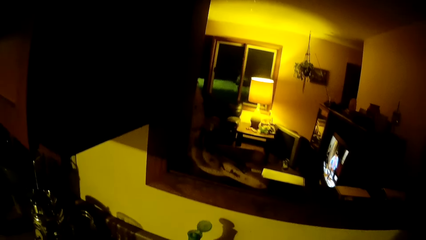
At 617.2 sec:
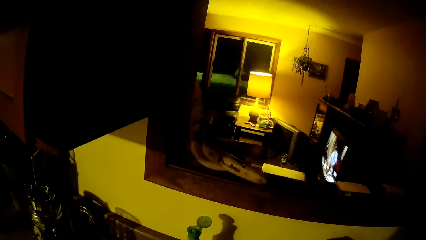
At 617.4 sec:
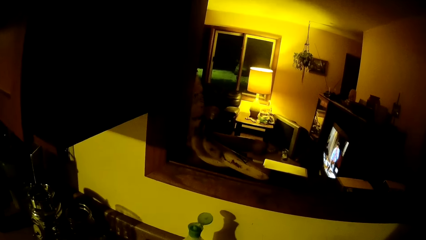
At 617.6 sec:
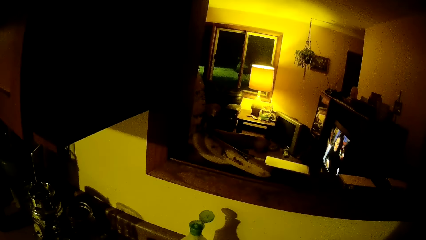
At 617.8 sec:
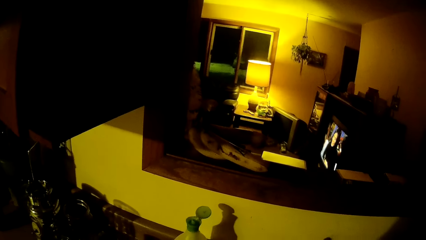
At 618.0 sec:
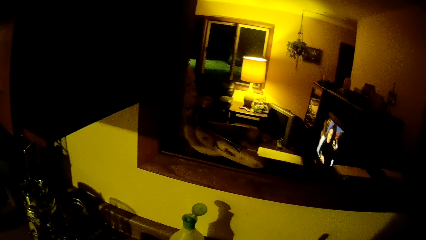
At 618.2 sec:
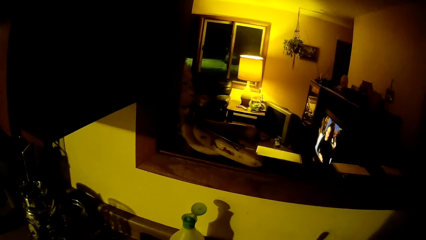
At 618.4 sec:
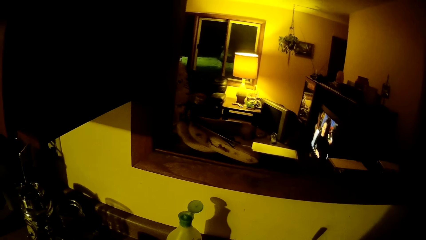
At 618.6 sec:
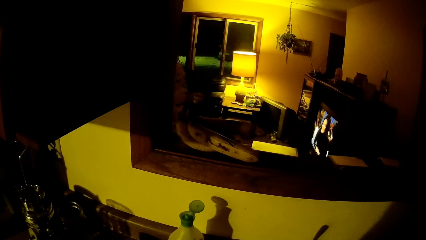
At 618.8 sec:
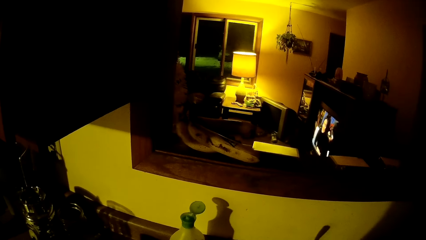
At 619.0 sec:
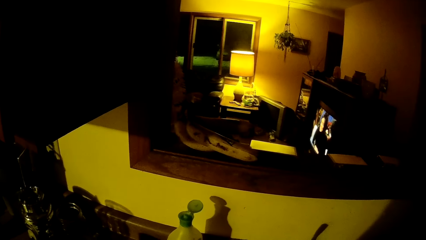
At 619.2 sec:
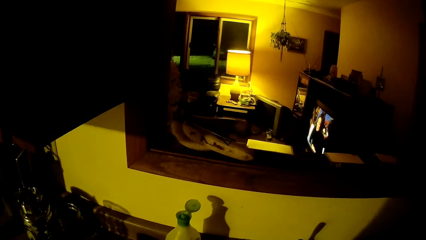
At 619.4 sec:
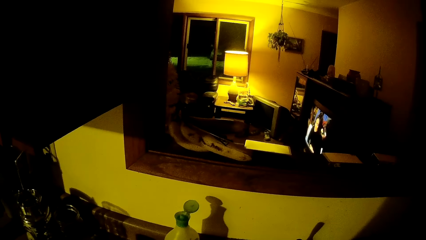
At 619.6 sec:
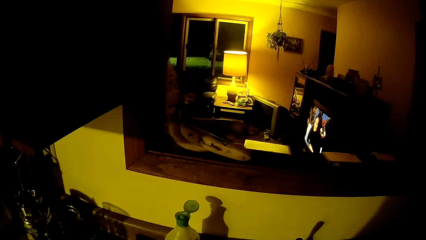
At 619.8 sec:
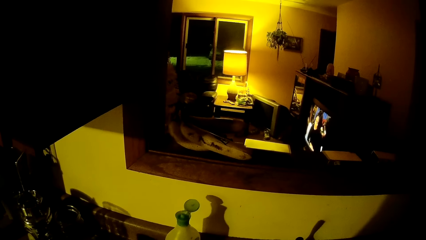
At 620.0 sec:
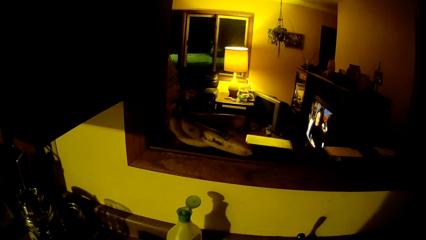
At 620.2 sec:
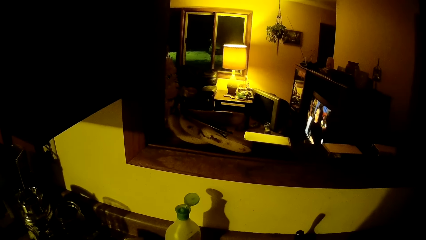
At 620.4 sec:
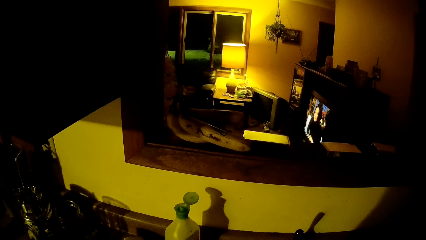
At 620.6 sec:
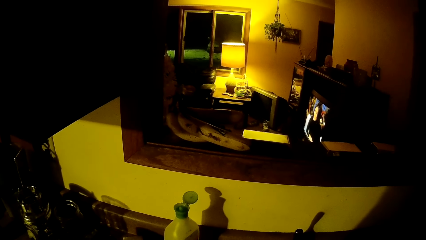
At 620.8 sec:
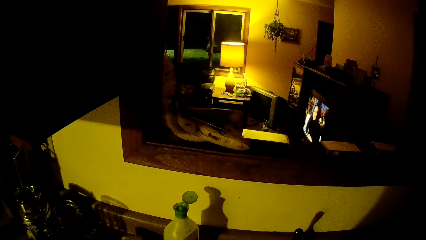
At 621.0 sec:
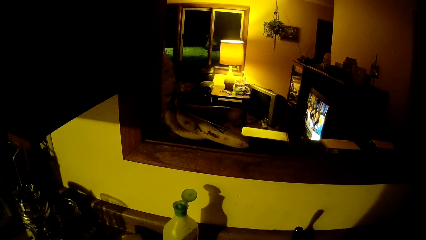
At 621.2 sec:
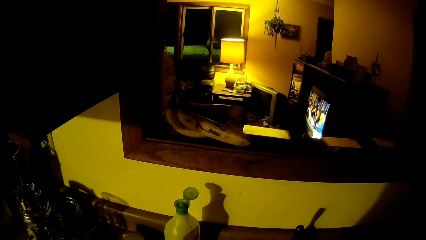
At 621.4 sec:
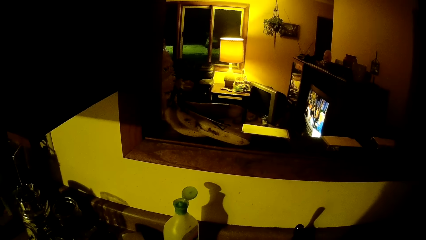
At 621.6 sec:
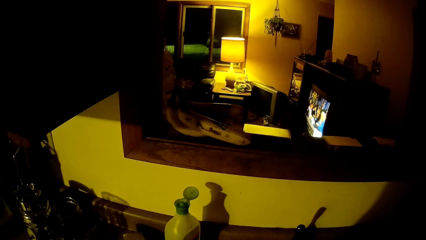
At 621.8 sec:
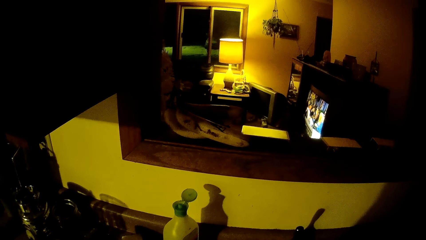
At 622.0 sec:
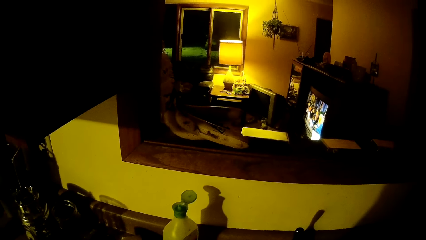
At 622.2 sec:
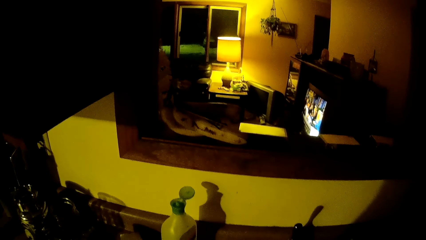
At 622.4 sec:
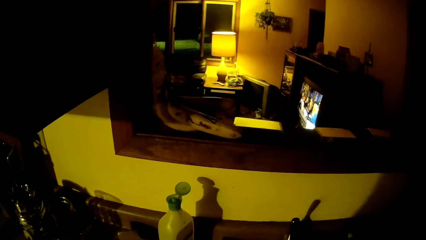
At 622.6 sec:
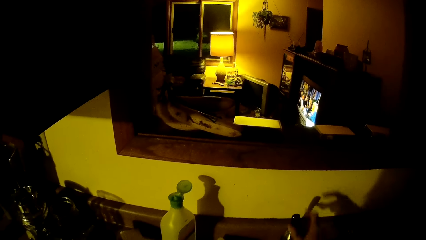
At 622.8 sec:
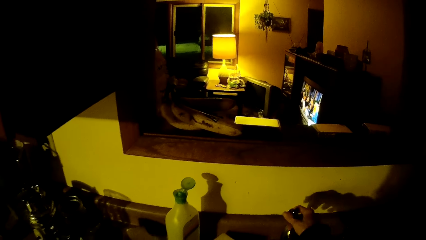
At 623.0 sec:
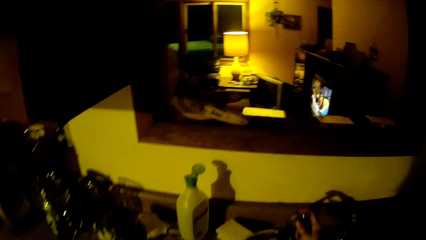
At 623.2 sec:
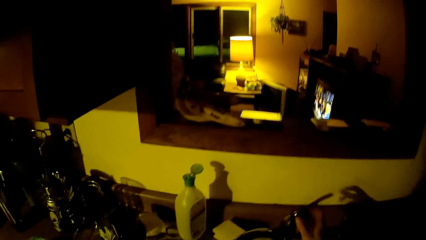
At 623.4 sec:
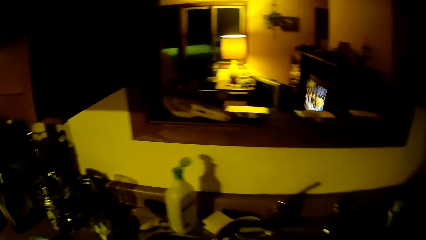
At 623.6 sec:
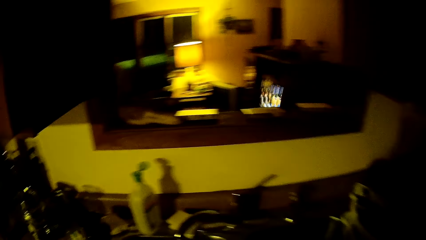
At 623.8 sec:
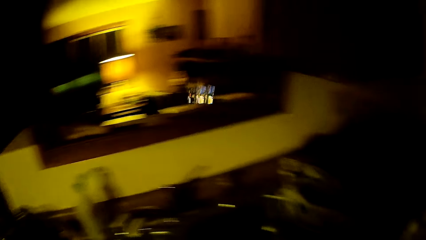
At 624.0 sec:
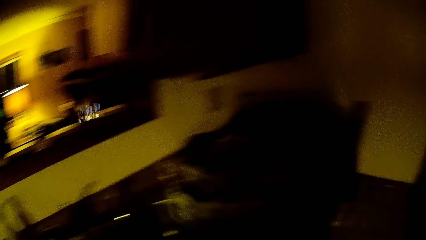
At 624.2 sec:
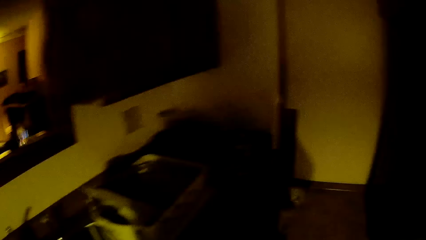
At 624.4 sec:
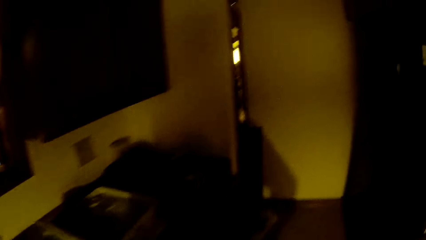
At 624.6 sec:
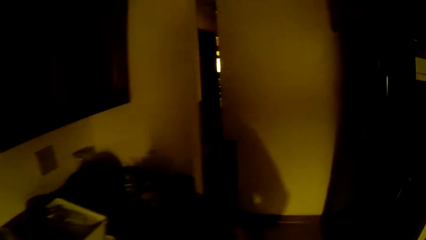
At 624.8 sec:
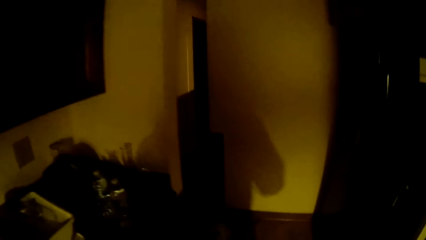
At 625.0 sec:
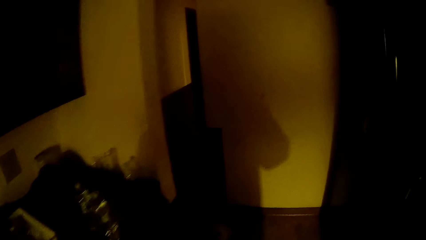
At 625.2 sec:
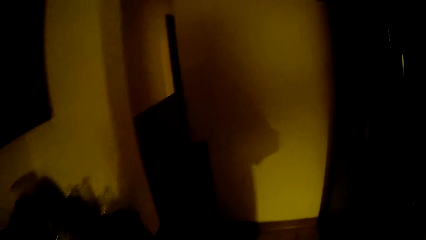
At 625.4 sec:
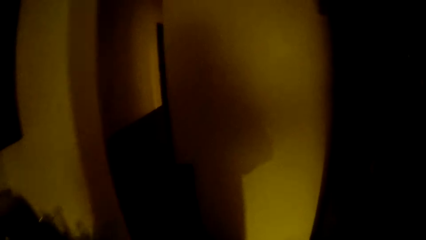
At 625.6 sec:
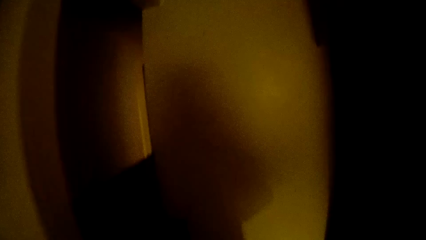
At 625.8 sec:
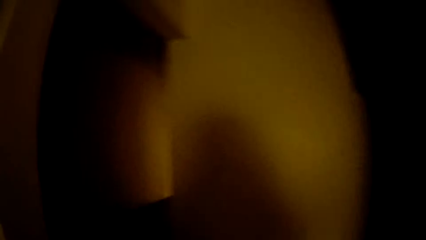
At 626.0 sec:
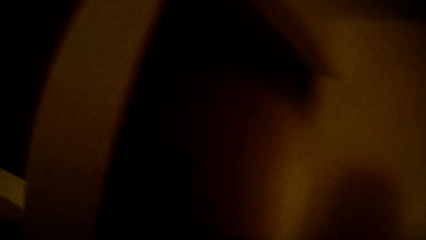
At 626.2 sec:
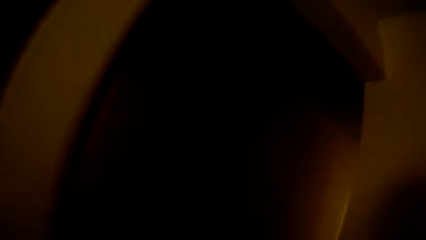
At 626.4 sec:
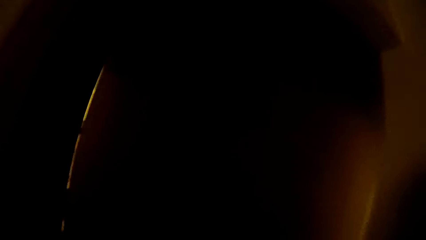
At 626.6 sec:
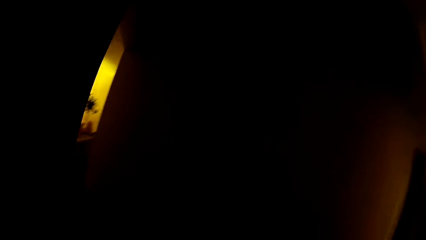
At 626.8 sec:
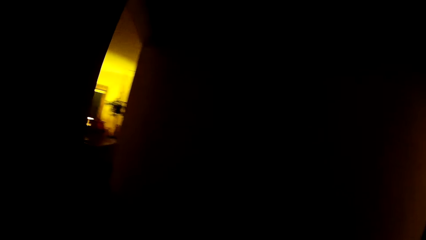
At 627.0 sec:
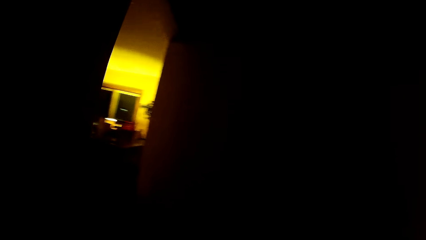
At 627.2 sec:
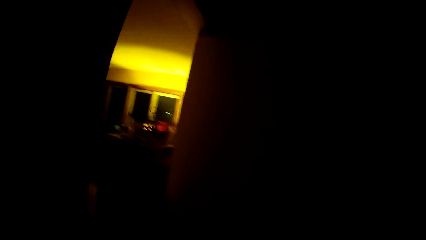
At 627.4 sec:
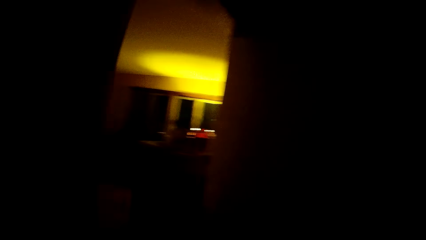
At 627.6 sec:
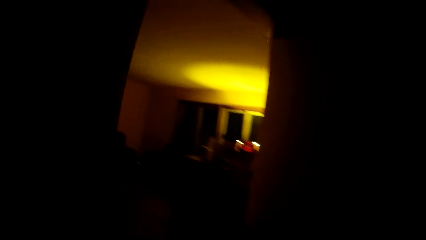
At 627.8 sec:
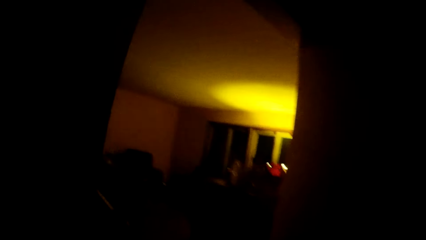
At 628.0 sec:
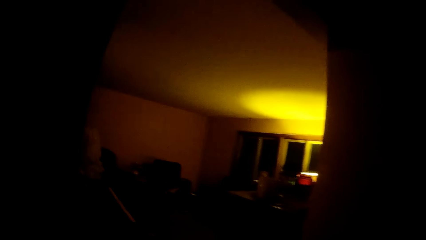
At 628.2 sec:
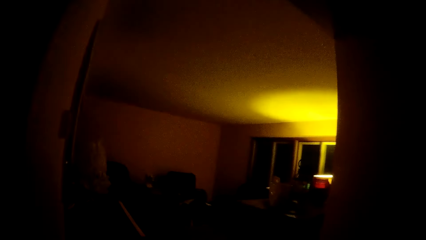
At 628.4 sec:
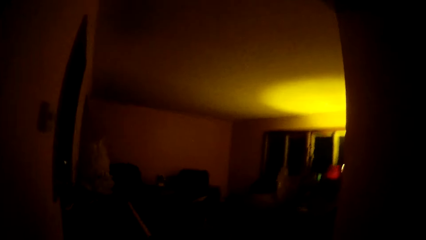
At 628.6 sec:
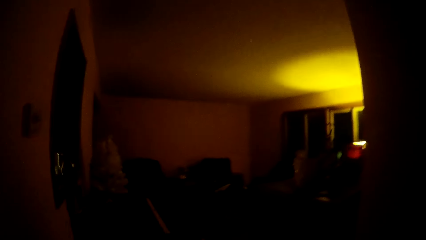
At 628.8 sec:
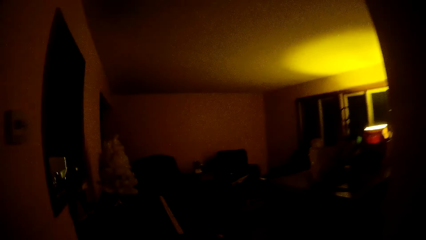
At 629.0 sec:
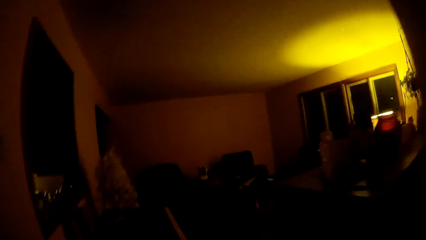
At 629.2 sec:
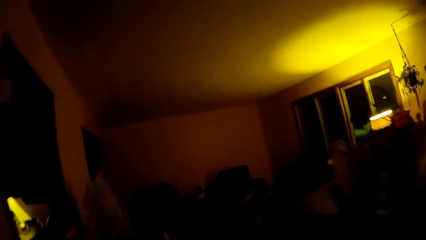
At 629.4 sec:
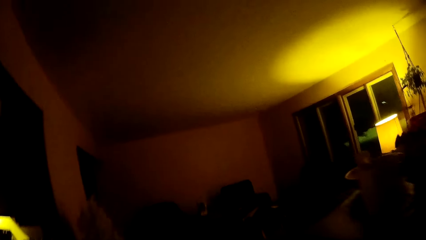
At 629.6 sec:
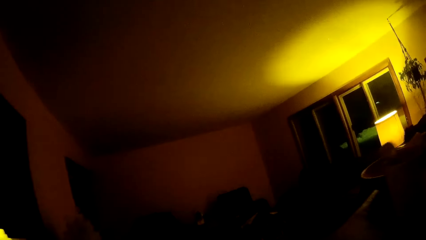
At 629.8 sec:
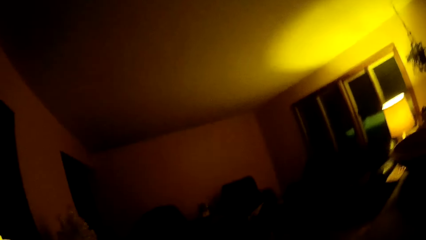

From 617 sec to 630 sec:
The camera wearer looks through a window. They watch a television. They turn on a sink tap. They turn to the right. They walk towards a door. They walk out of the kitchen. They walk into the sitting room.

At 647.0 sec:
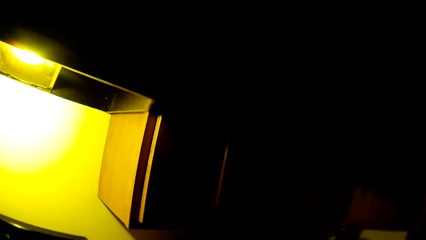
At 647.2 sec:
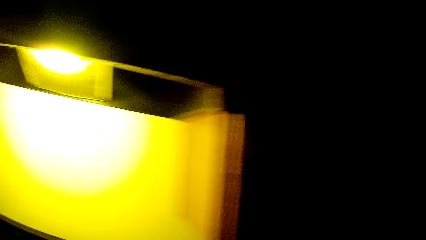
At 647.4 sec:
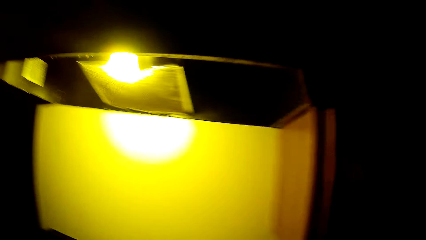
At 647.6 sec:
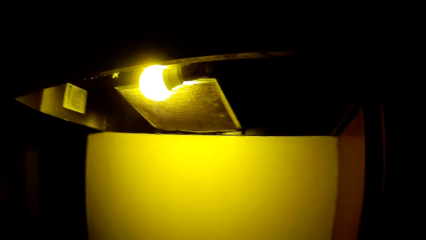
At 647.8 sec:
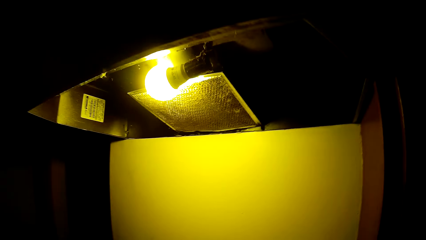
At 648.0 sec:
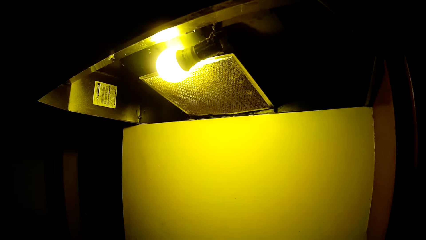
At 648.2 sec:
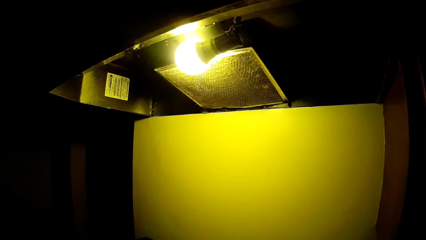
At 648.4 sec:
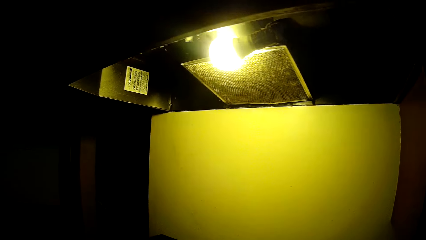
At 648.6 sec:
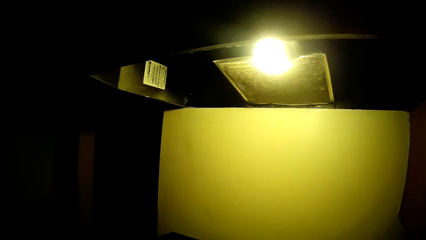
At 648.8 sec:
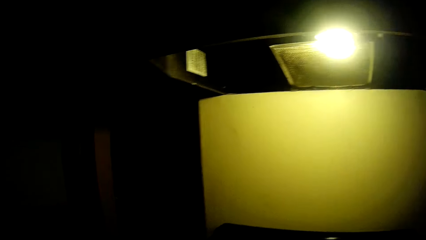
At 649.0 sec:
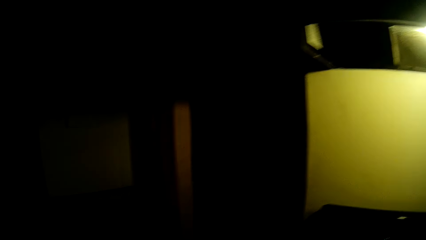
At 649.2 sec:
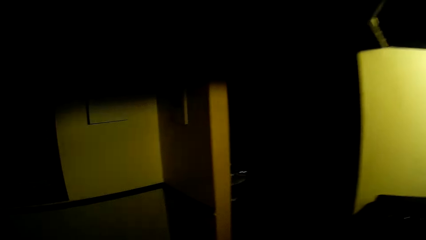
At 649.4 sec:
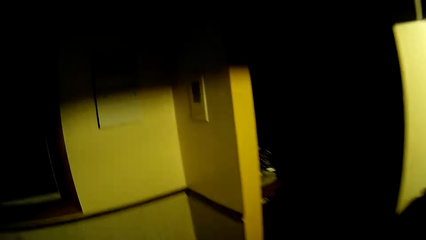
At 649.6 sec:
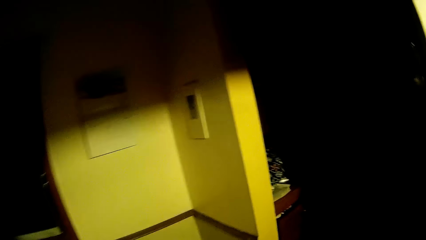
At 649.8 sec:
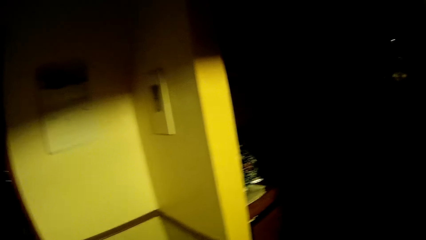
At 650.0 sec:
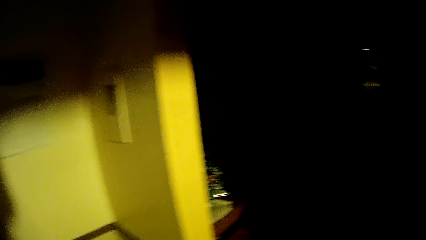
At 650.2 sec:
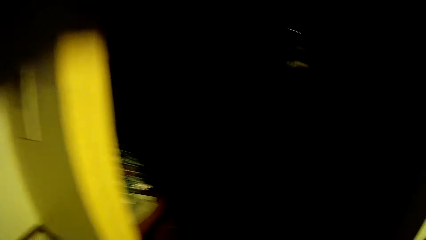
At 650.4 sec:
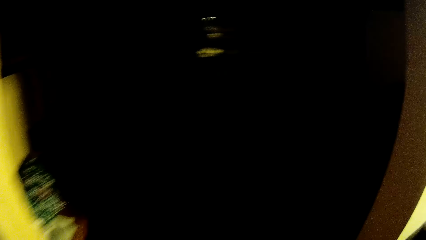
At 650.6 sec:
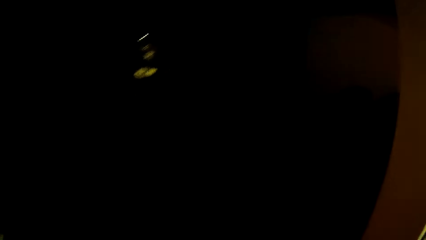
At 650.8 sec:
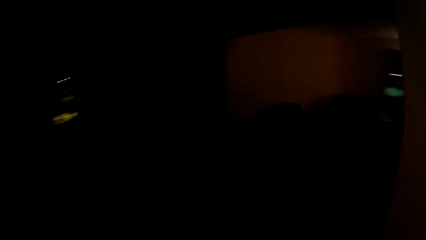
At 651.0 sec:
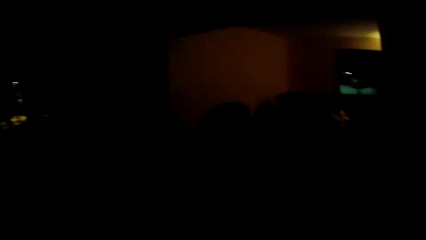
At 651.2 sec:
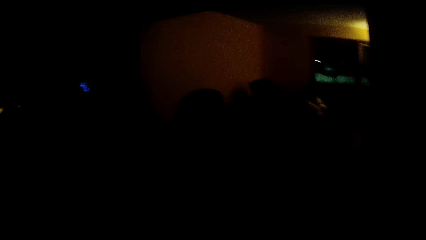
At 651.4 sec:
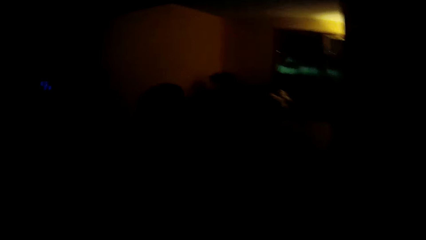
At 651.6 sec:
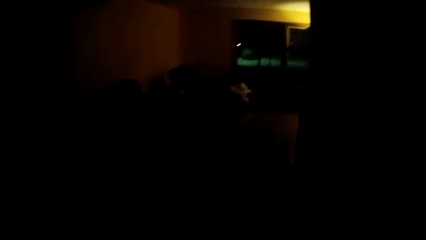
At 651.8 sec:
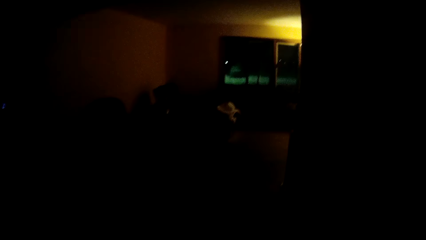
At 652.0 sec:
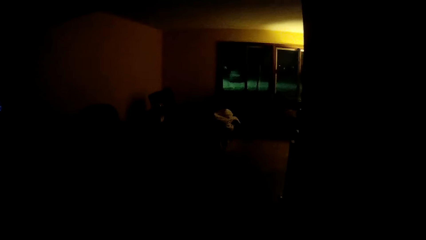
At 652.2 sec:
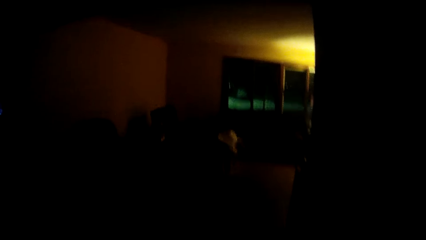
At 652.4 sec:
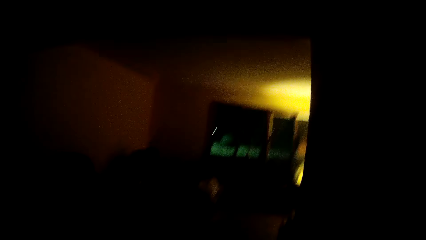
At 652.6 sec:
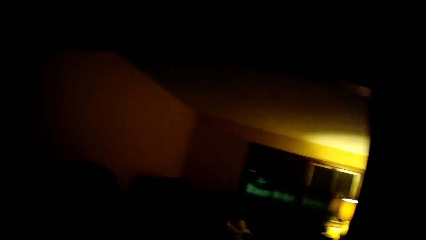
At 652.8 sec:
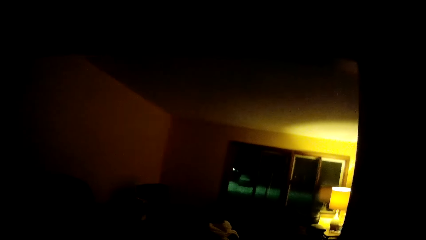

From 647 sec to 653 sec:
The camera wearer looks at a bulb. They walk towards a door. They walk into the sitting room.
